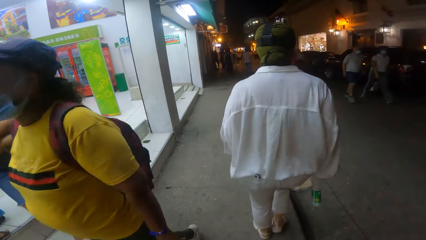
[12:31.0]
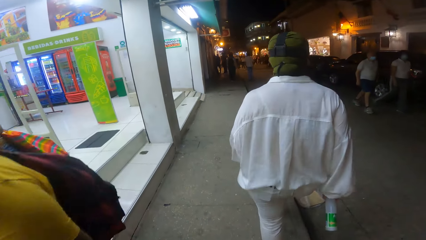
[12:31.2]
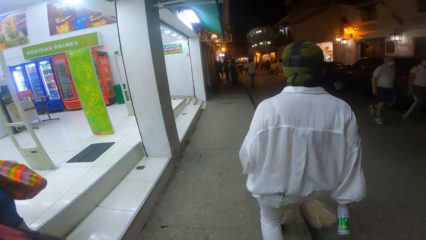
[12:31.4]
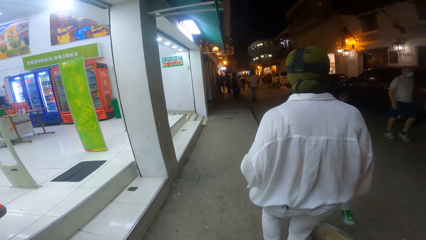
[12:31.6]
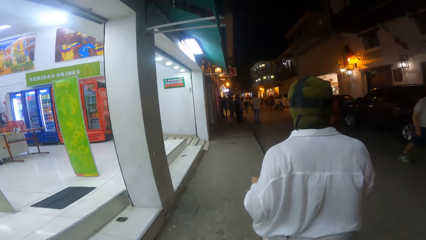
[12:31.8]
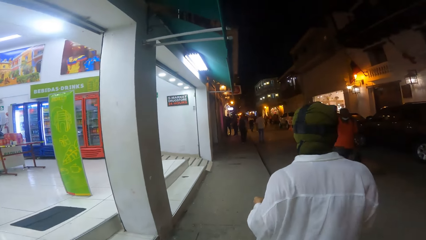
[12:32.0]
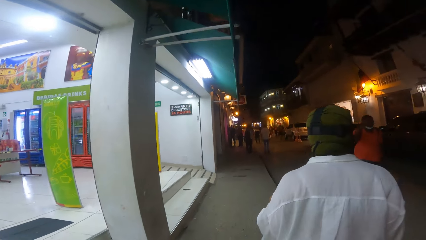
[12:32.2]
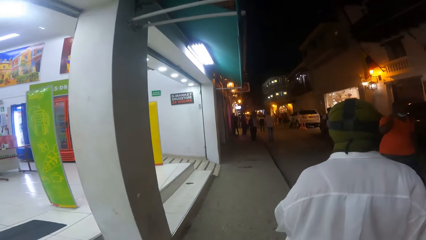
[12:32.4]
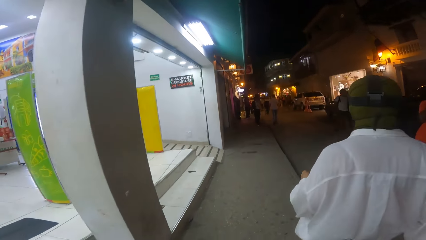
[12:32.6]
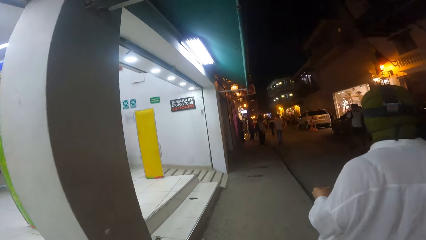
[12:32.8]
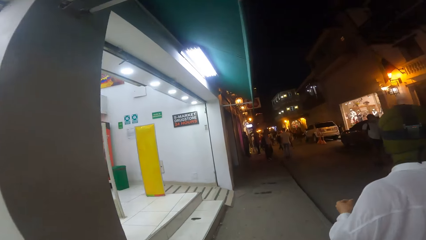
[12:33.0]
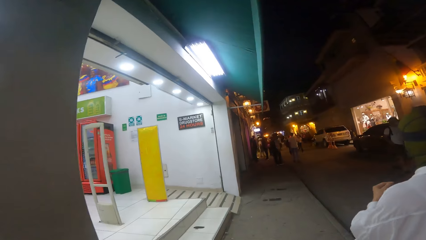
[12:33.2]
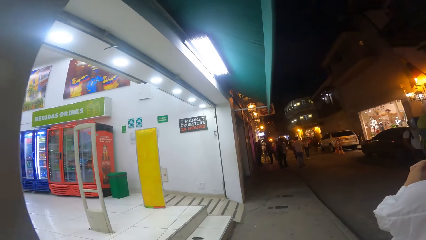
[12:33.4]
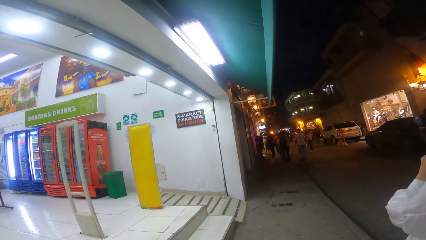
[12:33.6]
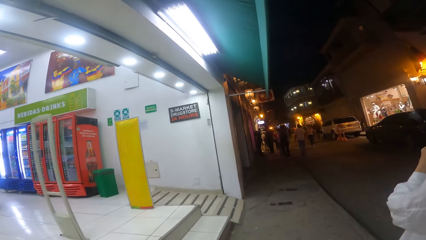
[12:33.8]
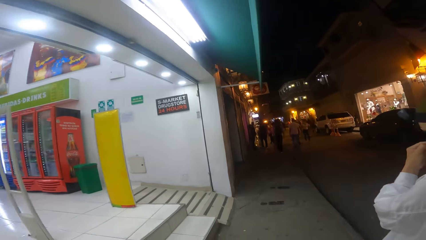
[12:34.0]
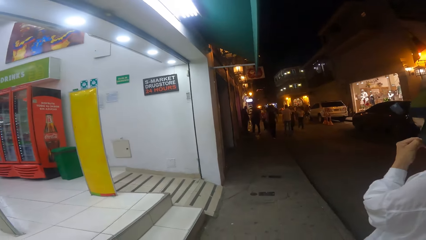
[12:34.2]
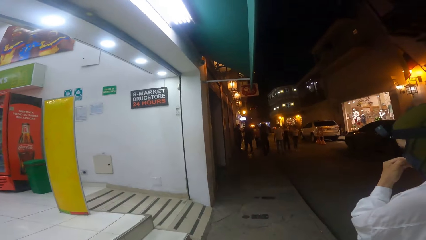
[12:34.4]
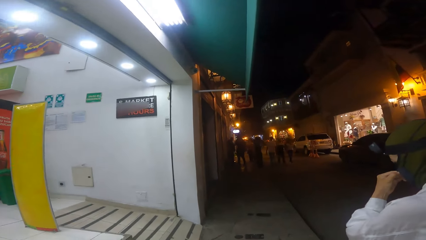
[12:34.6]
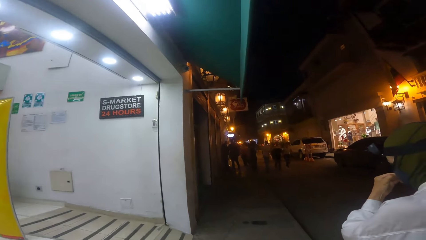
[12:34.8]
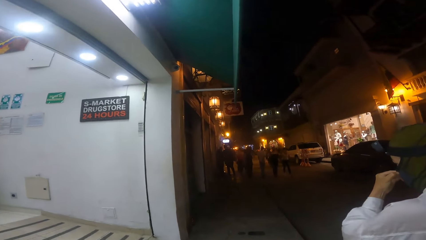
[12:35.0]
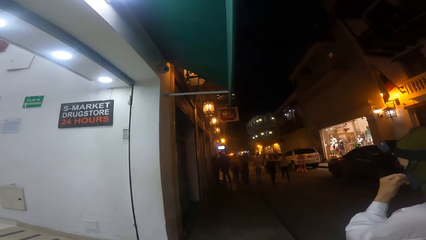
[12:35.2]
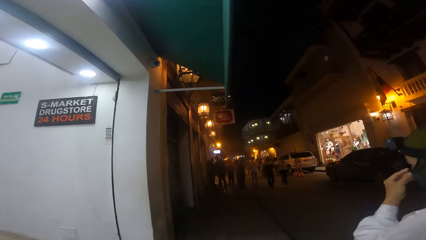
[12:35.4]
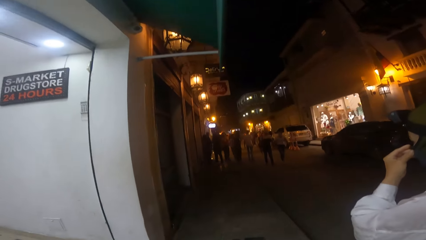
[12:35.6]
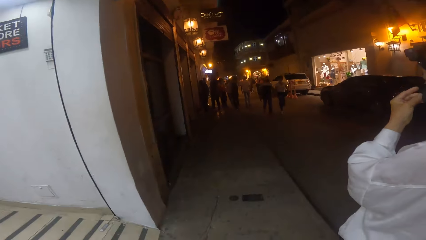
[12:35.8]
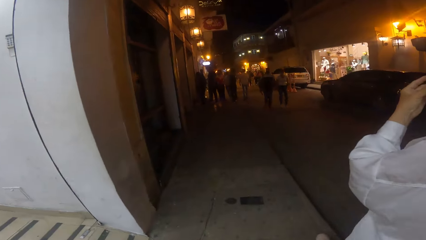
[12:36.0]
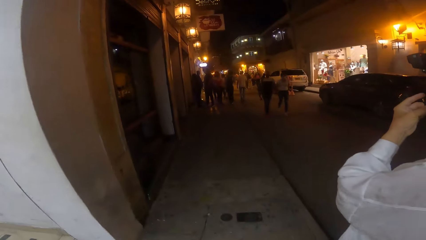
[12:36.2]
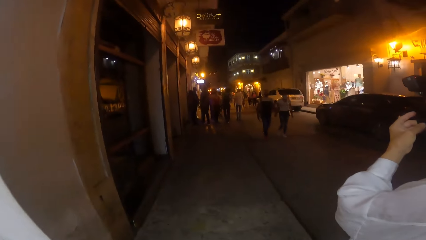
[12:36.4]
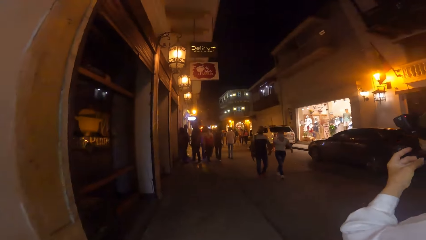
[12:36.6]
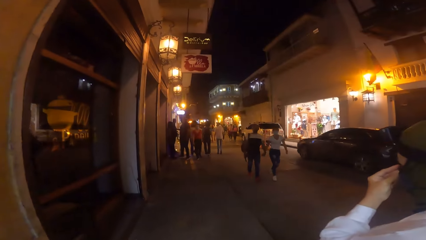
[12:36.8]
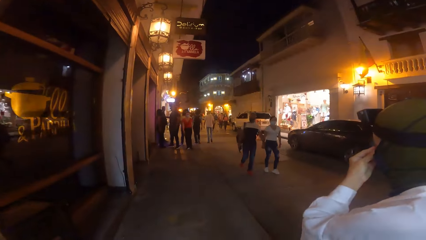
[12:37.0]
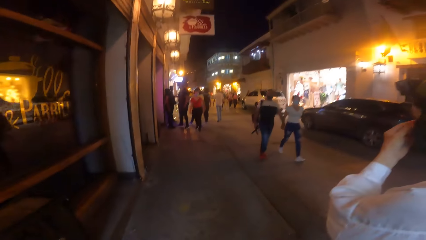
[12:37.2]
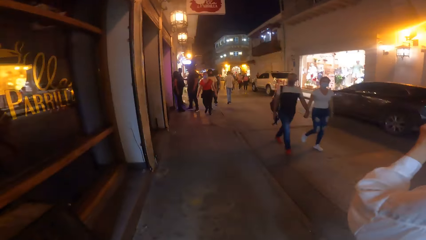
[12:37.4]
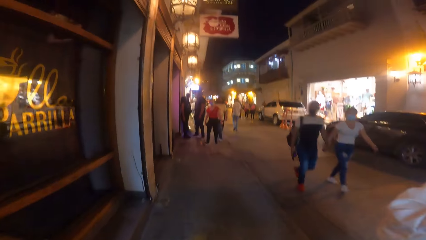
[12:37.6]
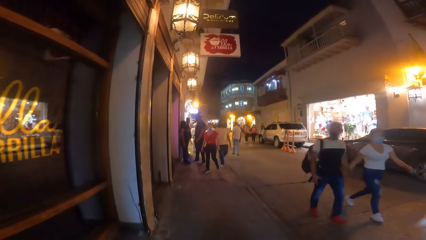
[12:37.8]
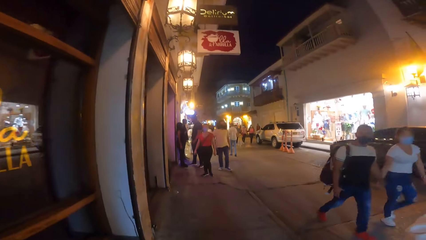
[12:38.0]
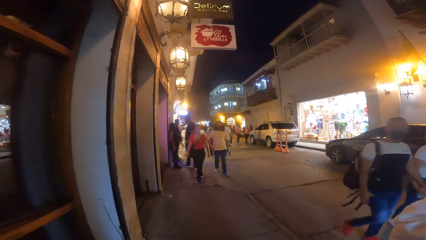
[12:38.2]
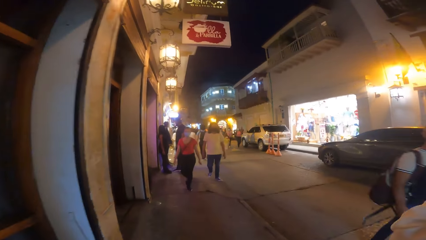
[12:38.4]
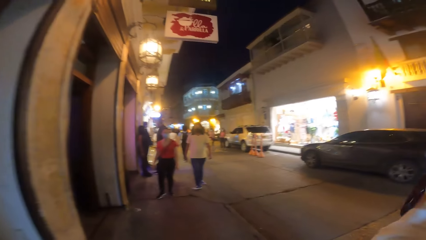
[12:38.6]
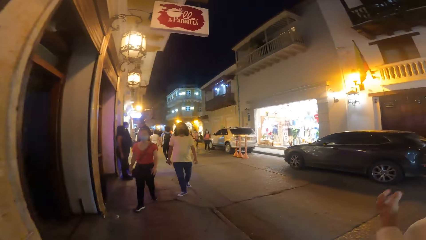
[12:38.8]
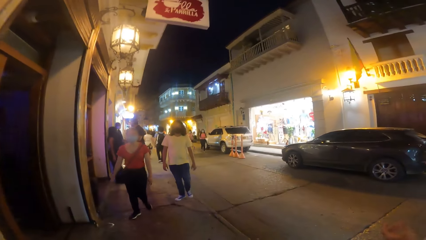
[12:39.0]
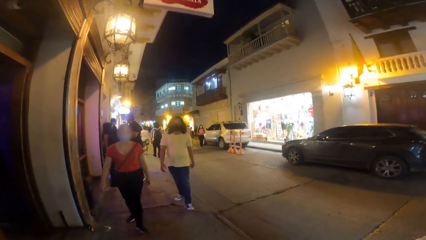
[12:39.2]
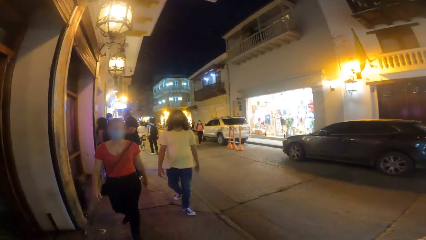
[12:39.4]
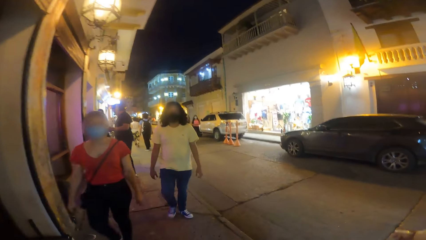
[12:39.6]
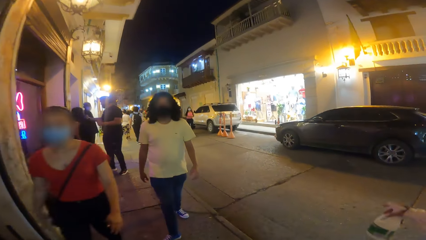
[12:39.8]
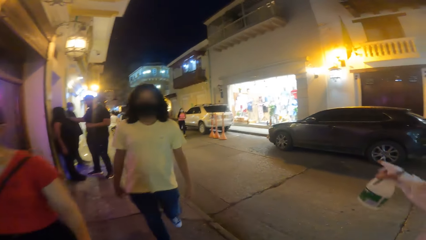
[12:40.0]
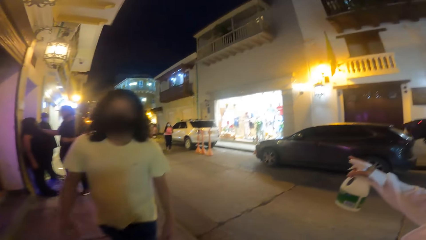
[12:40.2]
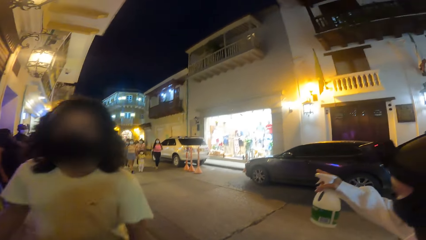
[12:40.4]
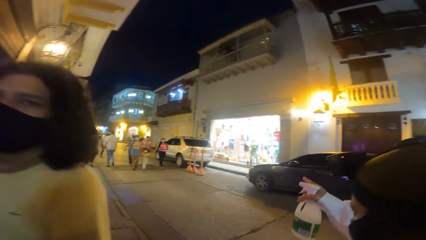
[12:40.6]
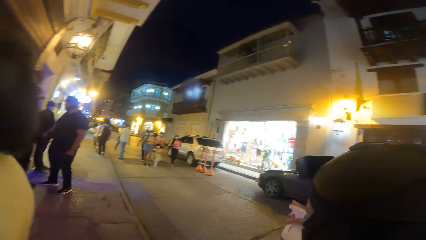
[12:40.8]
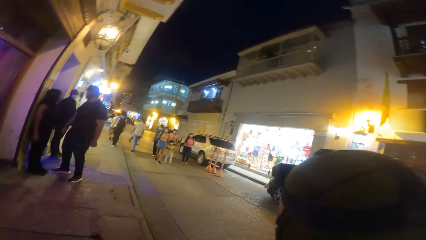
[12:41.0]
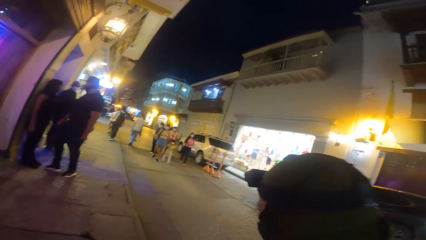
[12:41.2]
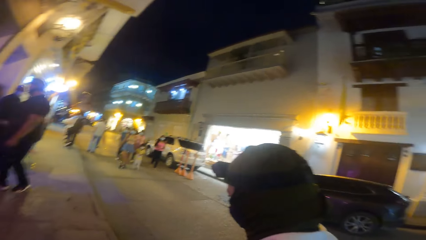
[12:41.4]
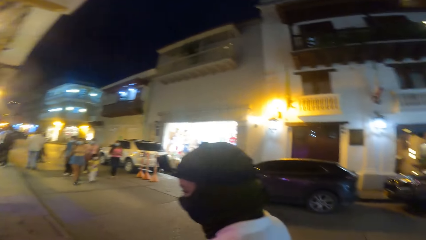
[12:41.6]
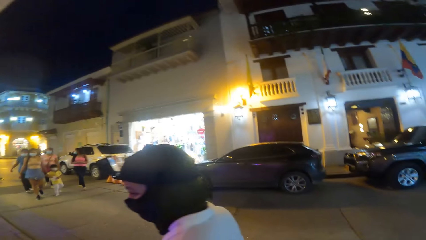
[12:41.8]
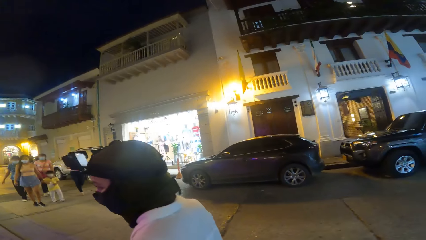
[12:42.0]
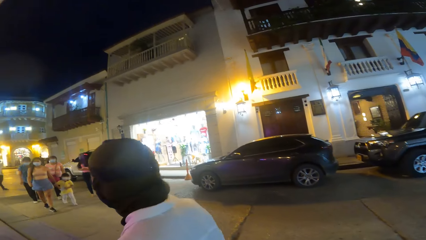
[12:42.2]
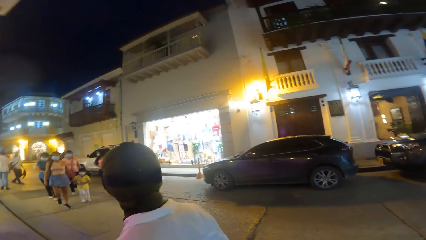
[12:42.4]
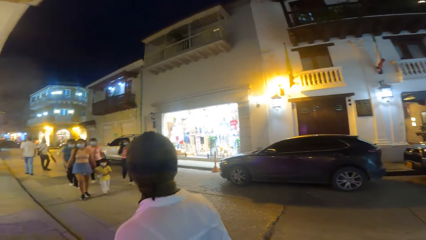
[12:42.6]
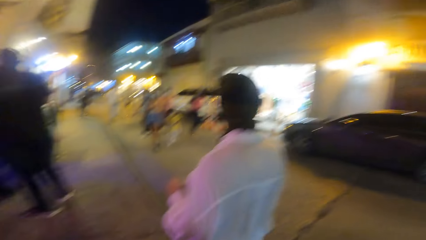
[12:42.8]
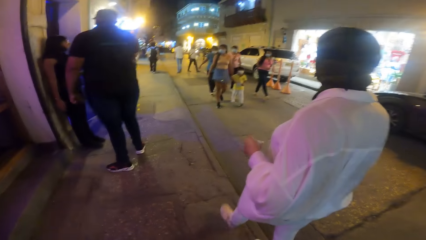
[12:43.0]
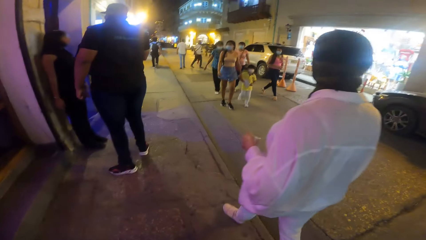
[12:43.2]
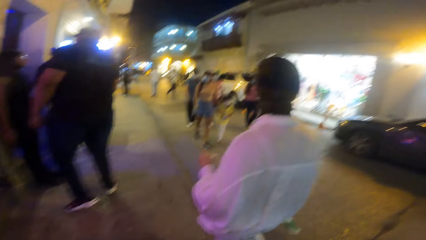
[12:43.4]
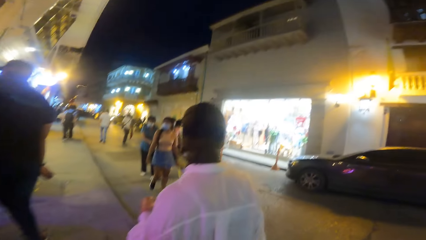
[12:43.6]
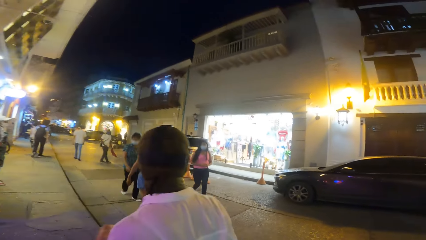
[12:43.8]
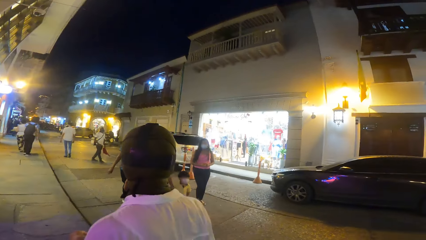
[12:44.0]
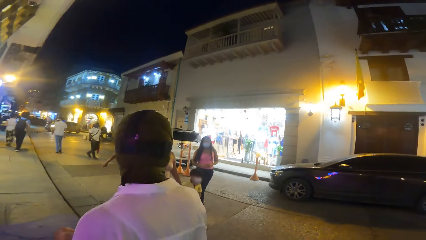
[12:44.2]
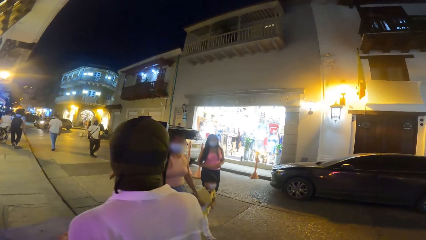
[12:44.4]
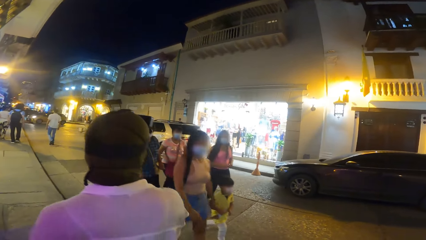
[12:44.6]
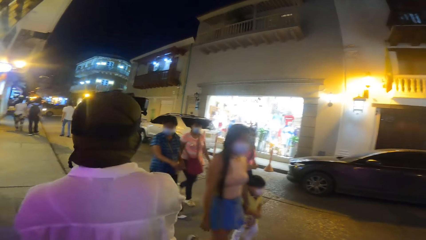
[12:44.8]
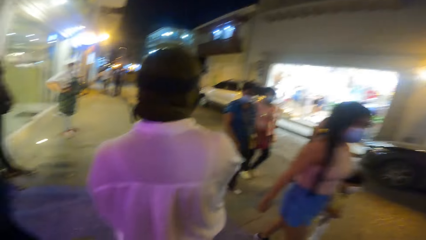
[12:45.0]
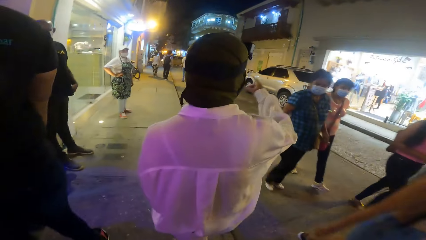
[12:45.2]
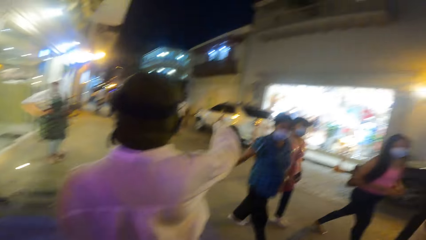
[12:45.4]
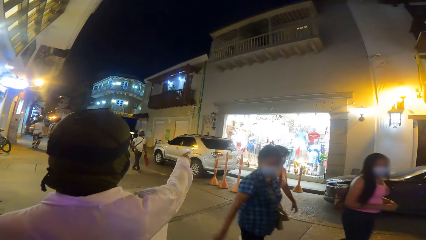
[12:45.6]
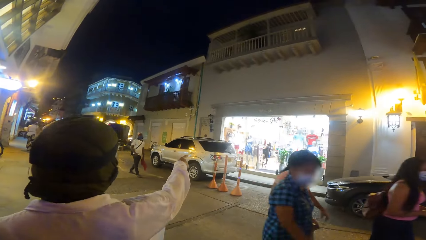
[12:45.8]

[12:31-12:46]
Another woman walks past the camera wearer. Another woman and a man walk past the camera wearer. A group of people walk past the camera wearer.
